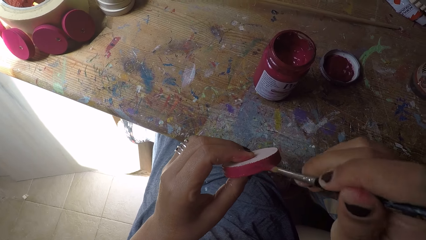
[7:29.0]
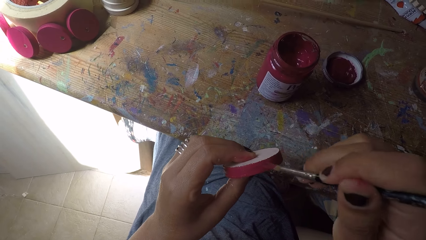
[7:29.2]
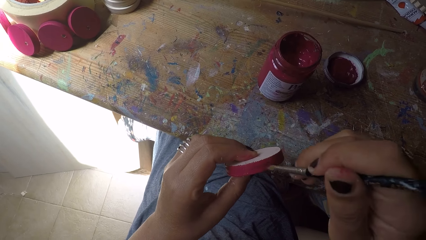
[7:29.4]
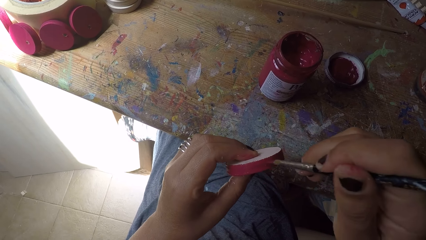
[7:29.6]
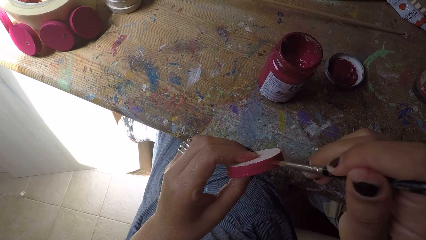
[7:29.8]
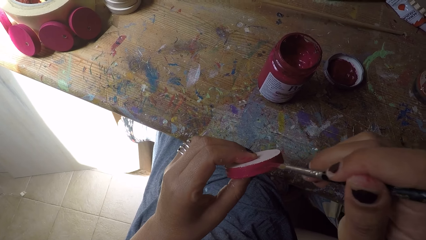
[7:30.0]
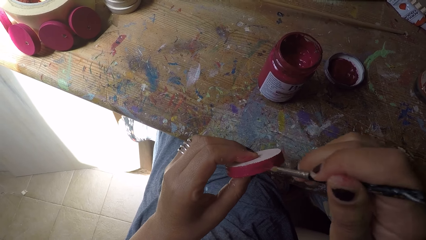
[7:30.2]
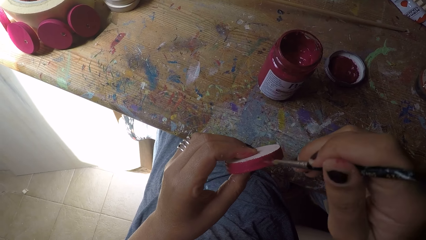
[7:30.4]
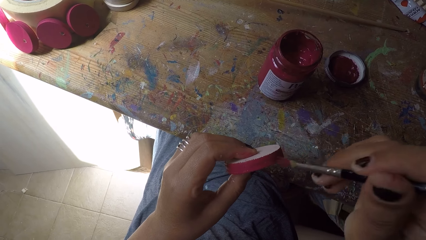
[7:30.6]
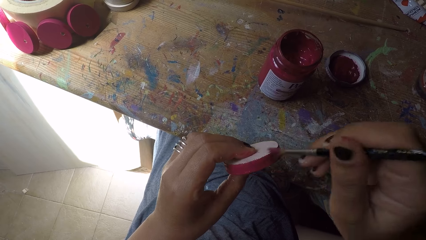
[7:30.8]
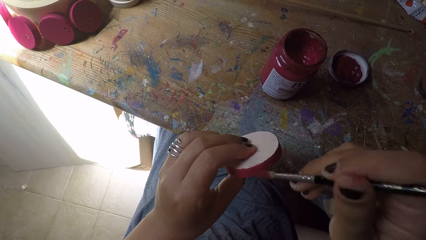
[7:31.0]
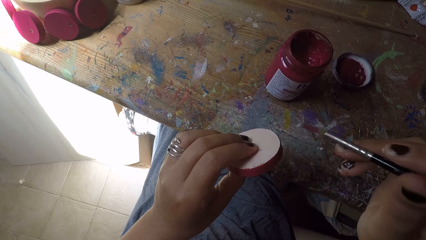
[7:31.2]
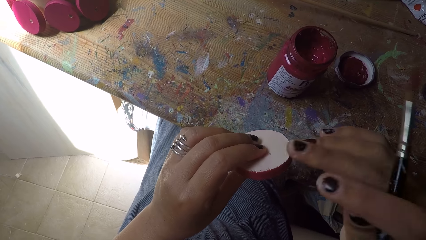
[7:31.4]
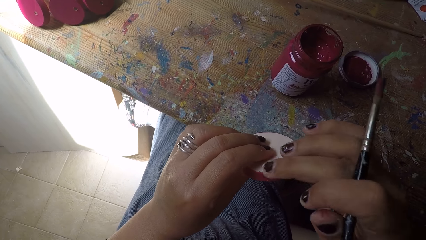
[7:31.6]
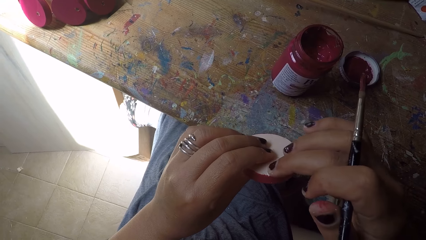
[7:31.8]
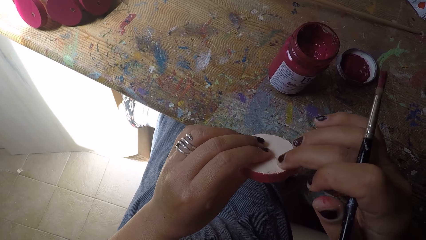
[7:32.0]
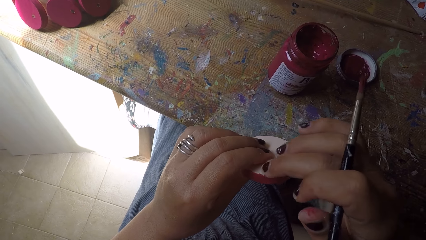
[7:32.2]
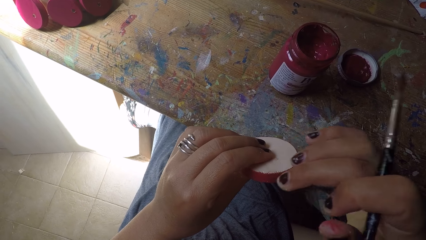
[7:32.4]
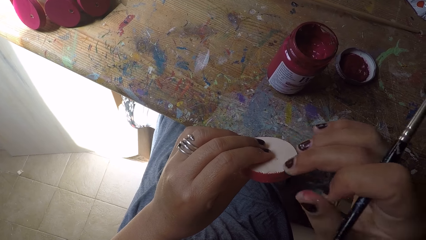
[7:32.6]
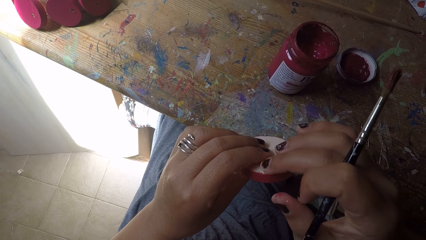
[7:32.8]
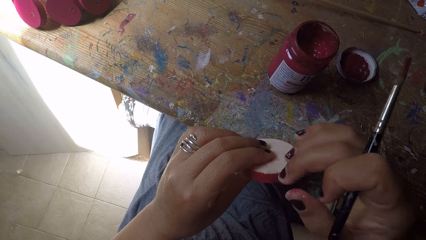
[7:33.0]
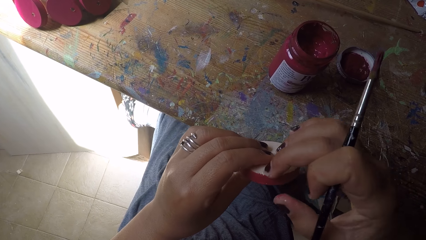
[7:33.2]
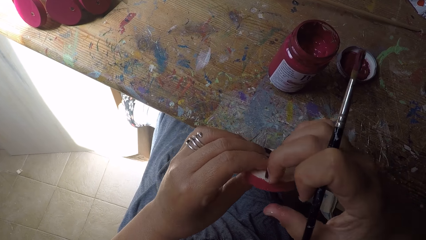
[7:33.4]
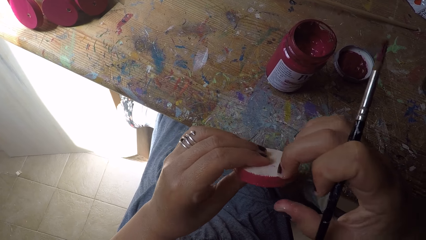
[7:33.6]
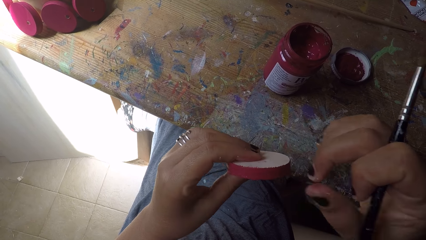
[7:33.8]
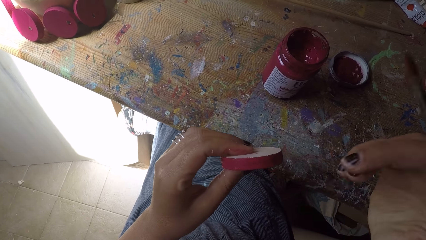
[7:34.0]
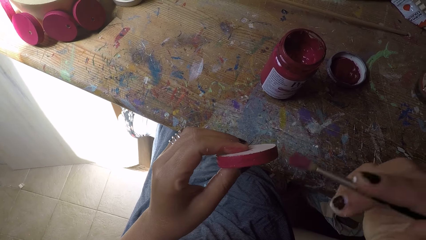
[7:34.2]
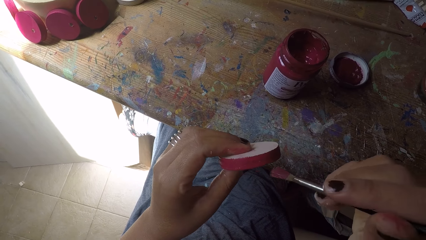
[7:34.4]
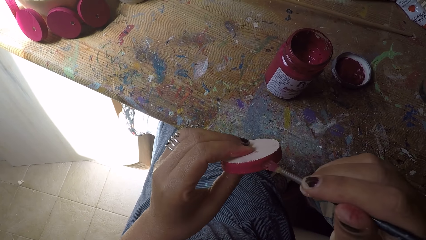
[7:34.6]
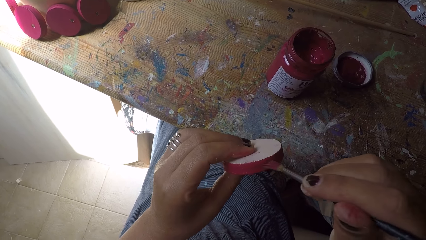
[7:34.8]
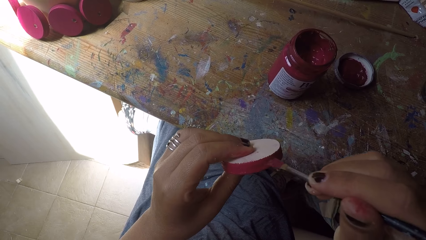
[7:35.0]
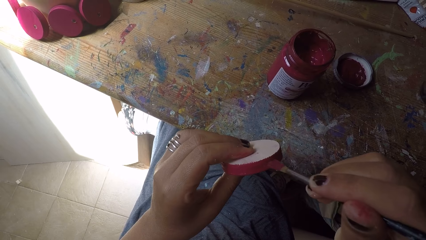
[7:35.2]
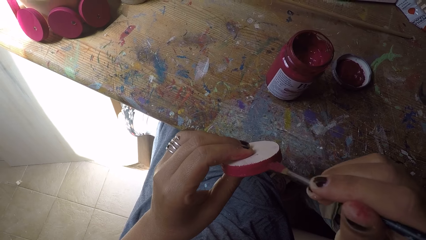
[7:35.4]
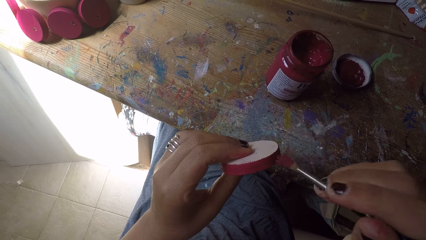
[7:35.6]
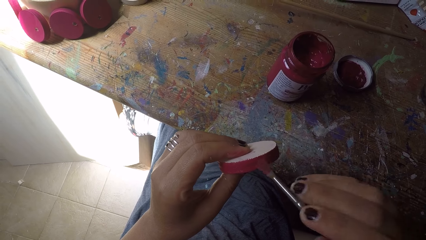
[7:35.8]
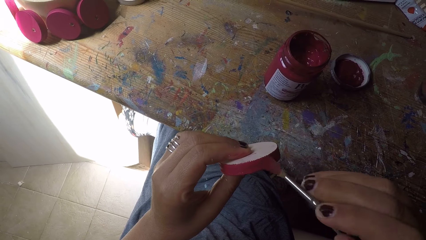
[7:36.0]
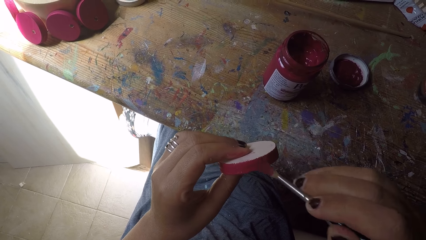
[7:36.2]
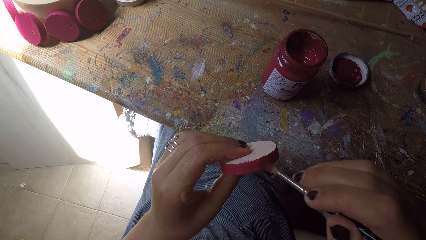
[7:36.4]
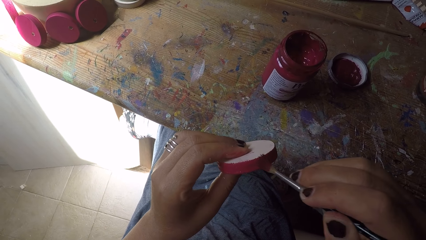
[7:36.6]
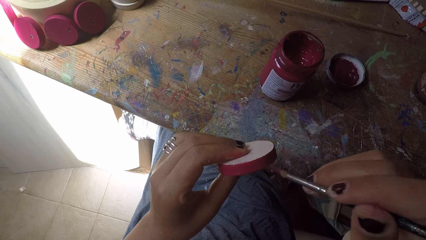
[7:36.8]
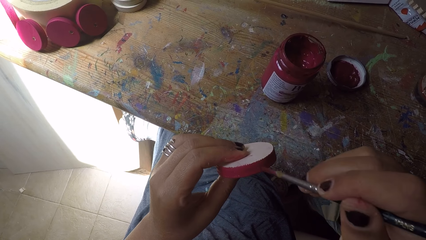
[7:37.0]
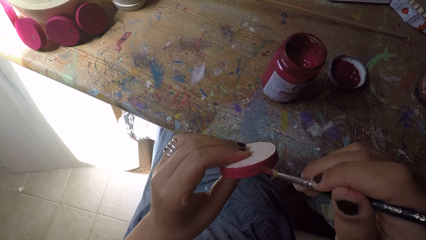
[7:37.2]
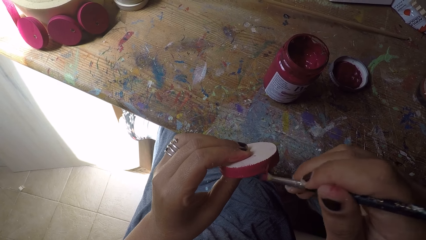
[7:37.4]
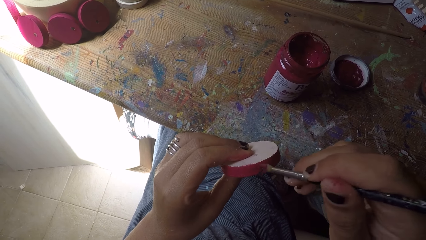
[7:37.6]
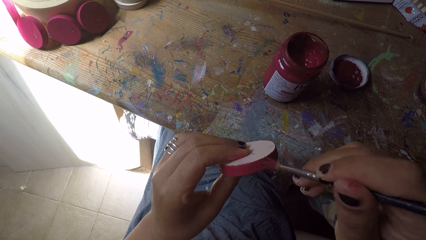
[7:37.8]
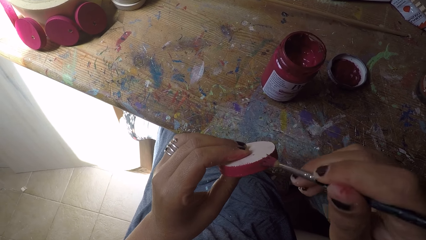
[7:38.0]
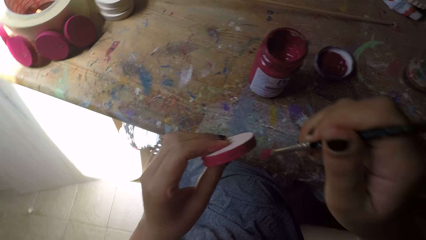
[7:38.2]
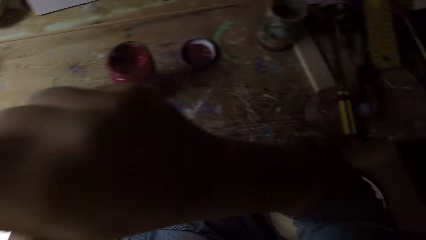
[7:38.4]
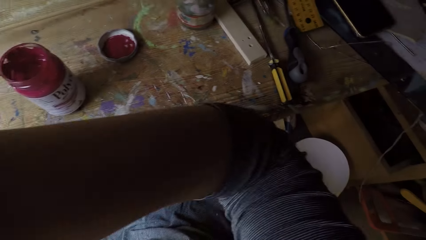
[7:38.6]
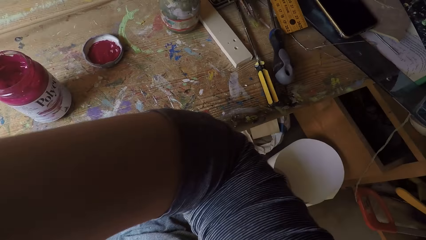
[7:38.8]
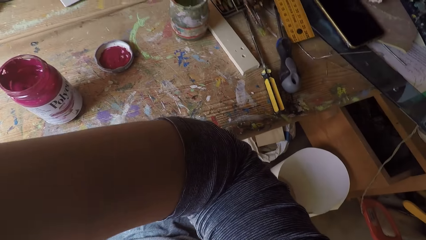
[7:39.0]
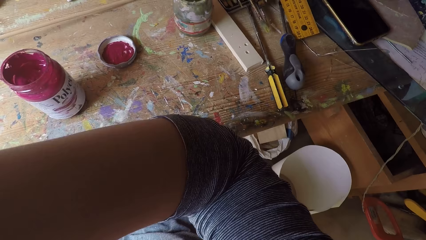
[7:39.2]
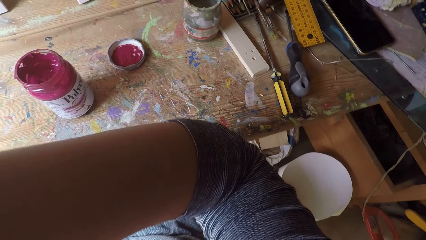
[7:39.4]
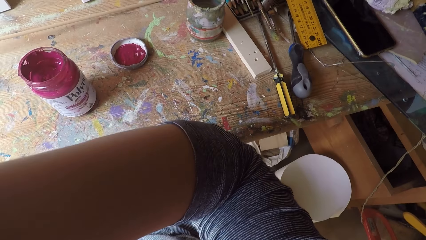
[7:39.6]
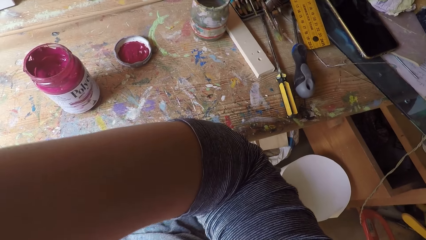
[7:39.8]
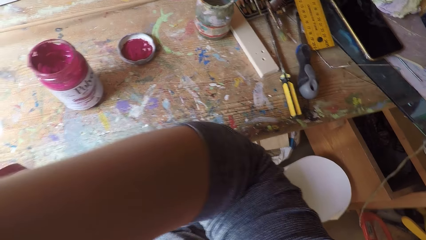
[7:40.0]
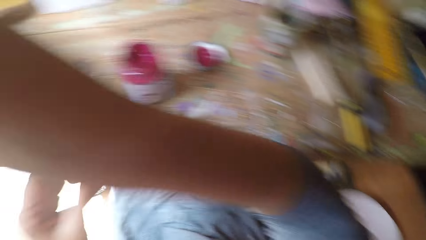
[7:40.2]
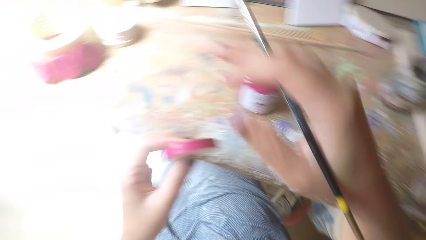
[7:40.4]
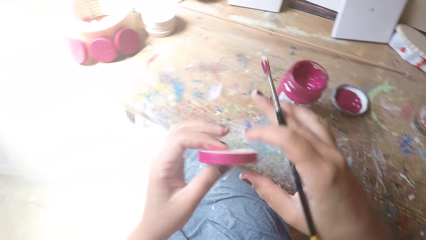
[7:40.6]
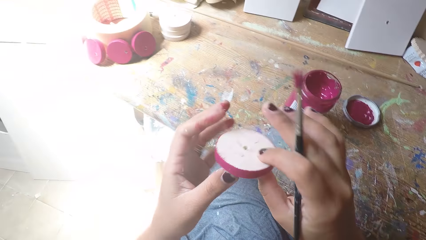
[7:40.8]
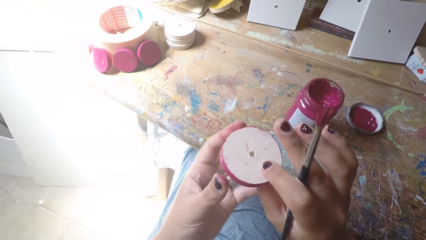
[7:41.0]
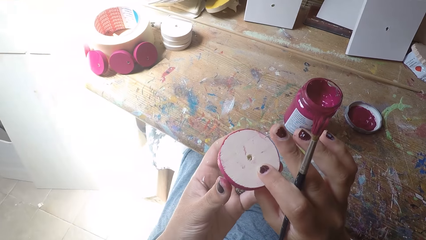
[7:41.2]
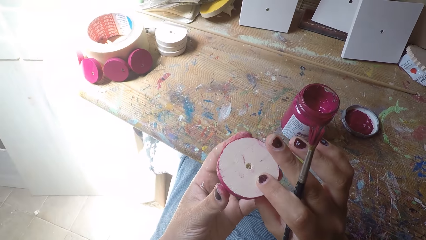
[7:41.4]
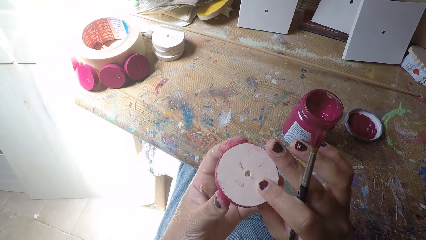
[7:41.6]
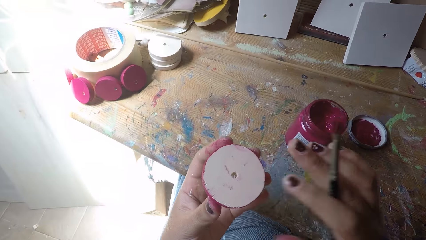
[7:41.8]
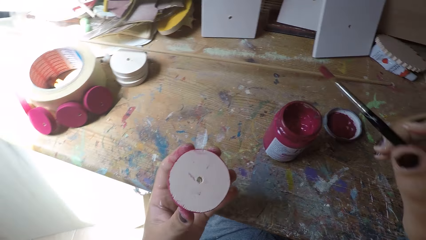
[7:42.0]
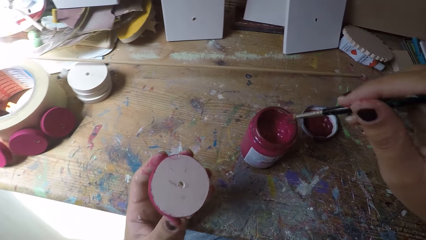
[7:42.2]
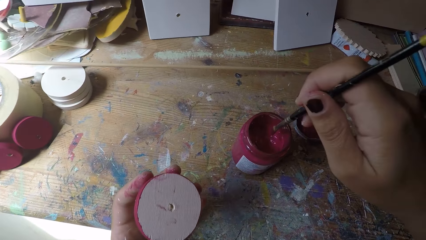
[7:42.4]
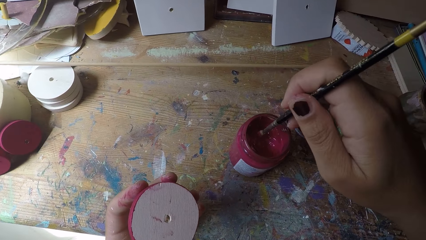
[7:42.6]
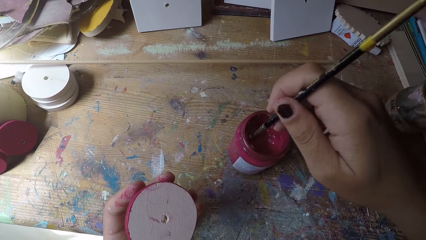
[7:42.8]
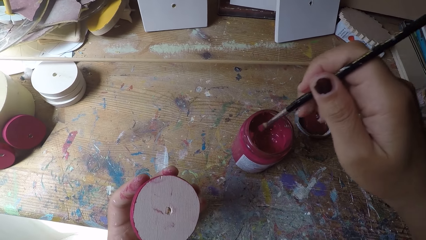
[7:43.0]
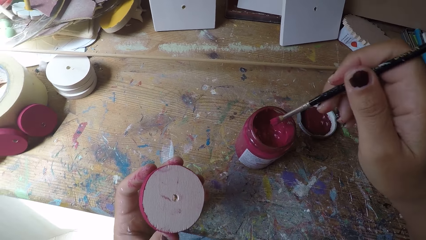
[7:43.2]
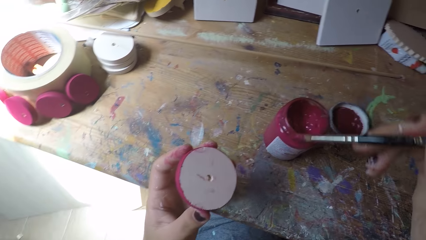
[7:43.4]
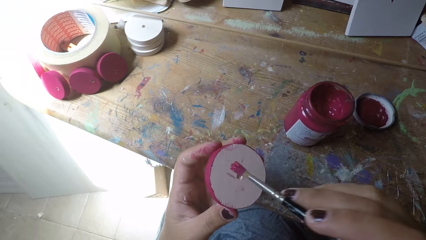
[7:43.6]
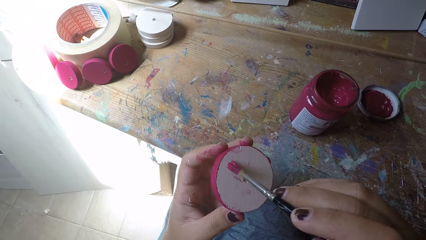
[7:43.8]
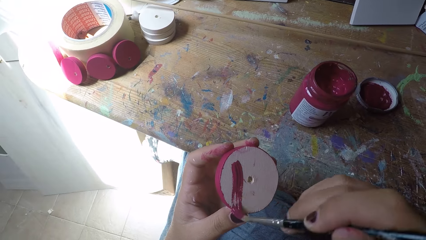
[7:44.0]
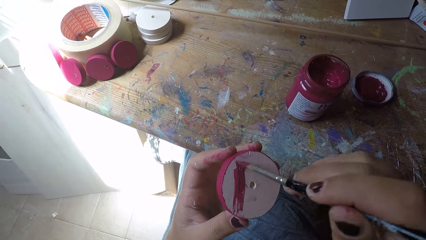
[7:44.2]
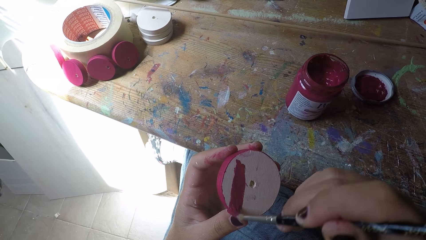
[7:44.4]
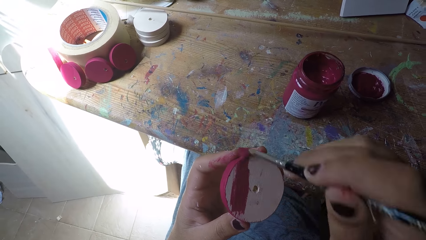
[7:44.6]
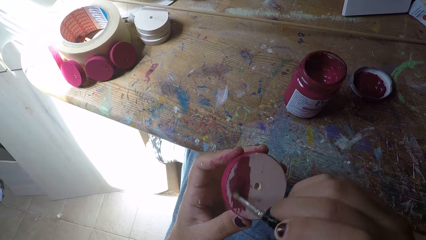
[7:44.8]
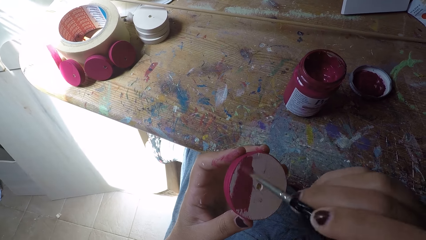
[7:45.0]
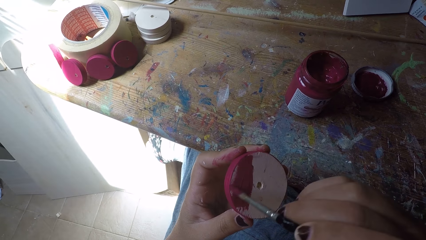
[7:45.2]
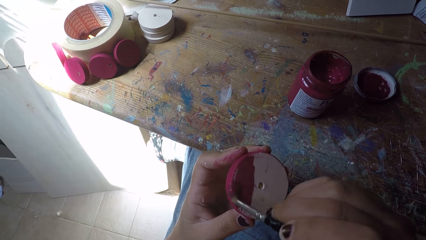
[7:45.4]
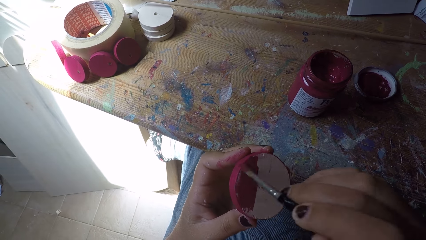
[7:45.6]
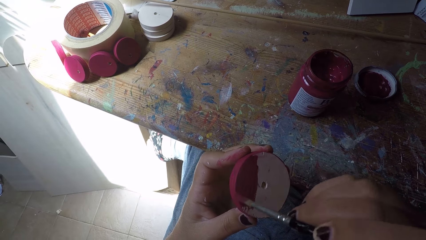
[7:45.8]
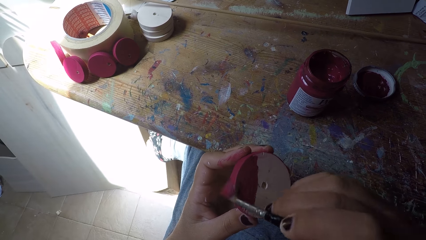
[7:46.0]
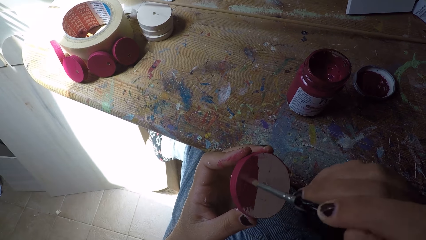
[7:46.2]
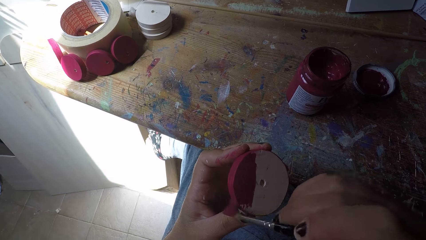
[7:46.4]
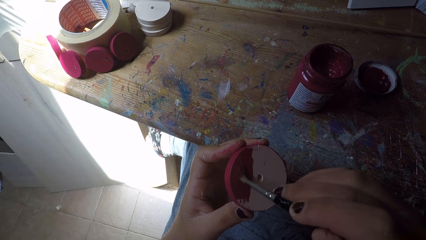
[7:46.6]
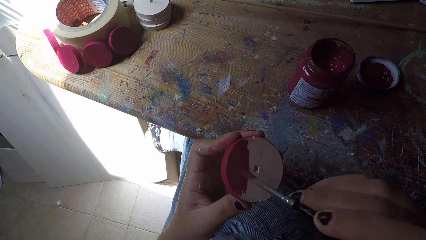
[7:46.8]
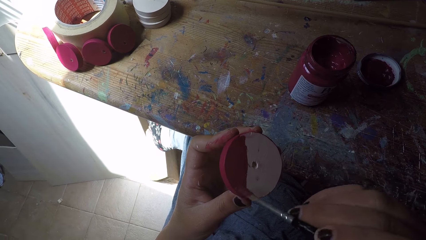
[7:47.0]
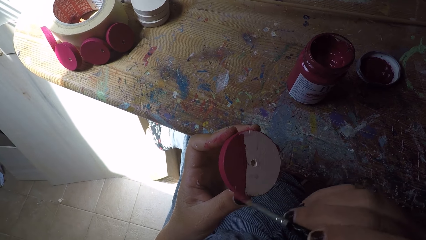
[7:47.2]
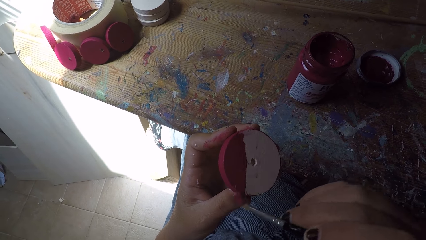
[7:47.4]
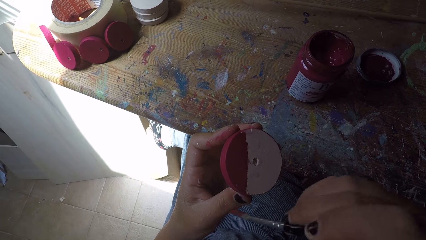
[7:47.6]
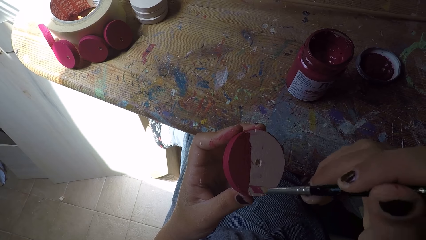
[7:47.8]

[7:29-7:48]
The camera wearer wipes the wood ornament with her right hand, using fingers. She paints the wood ornament with the paint brush in her right hand. She lifts the right hand towards the face. She cleans her face with her right hand. She drops the right hand. She turns over the wood ornament with both hands. She scoops paint from the paint can with the paint brush in her right hand. She paints the wood ornament with the paint brush in her right hand.
